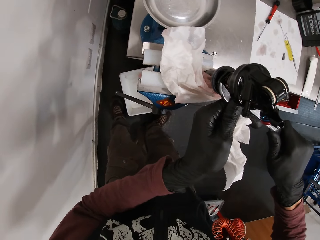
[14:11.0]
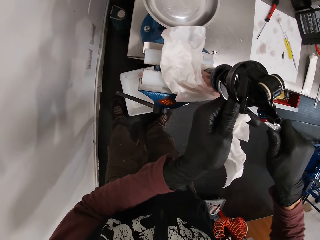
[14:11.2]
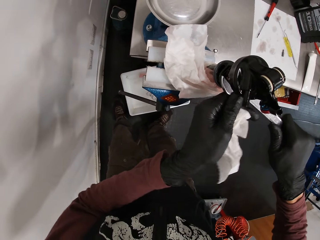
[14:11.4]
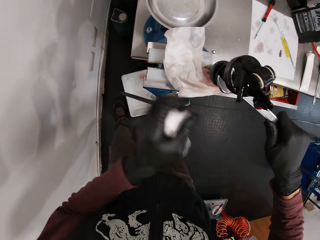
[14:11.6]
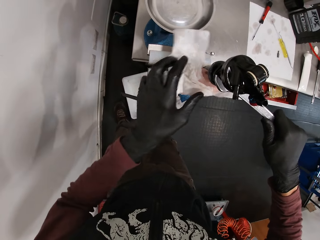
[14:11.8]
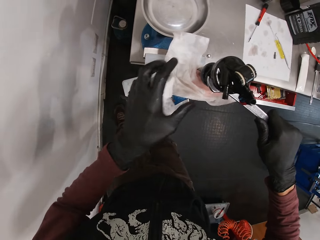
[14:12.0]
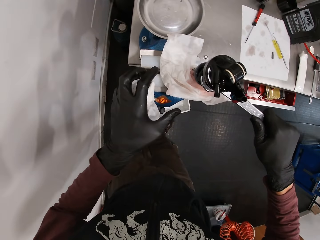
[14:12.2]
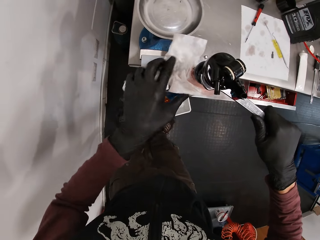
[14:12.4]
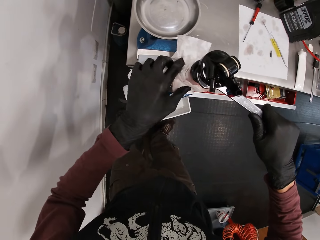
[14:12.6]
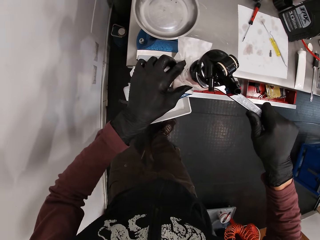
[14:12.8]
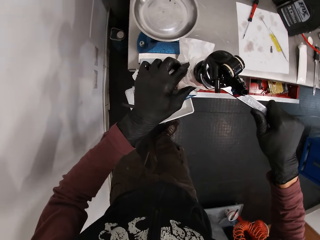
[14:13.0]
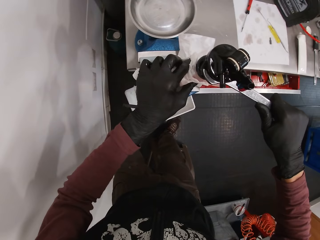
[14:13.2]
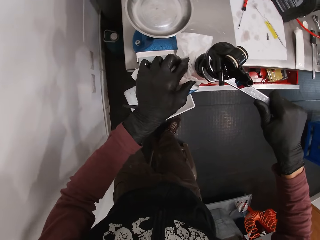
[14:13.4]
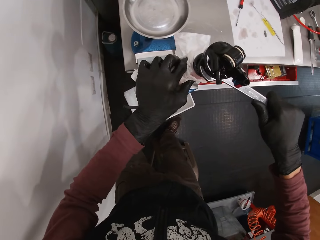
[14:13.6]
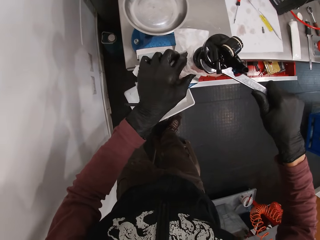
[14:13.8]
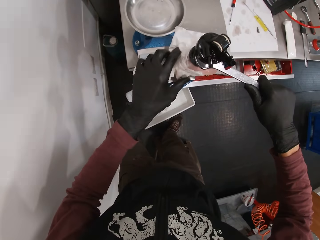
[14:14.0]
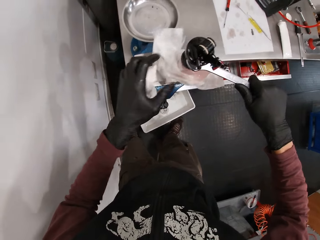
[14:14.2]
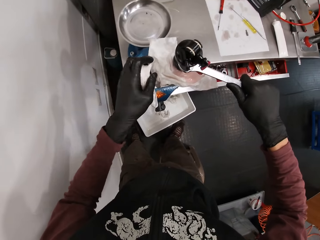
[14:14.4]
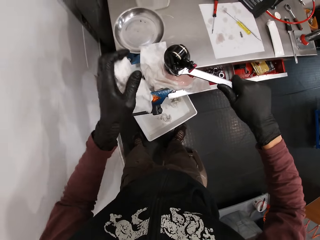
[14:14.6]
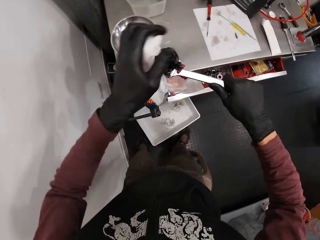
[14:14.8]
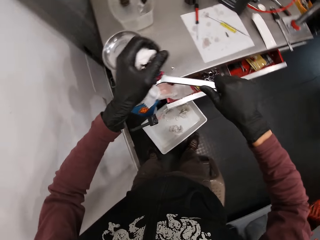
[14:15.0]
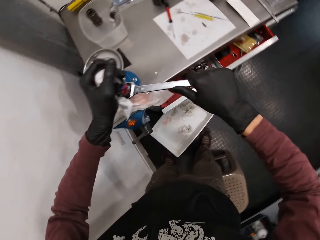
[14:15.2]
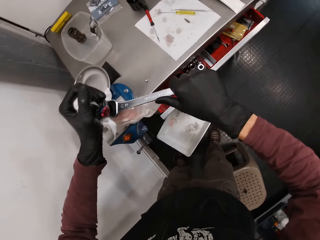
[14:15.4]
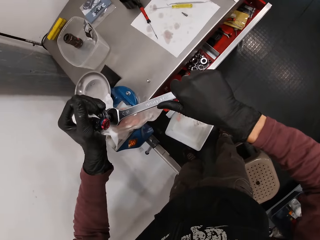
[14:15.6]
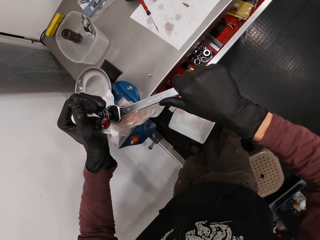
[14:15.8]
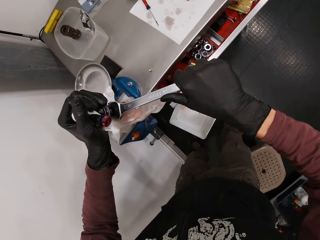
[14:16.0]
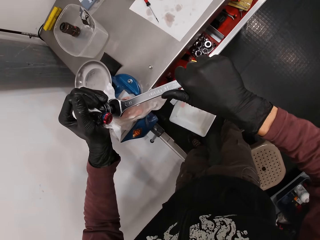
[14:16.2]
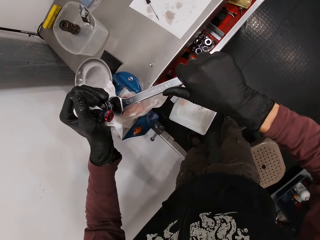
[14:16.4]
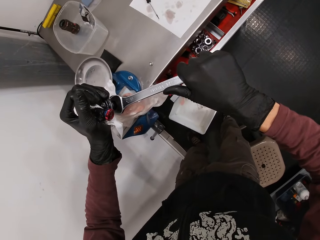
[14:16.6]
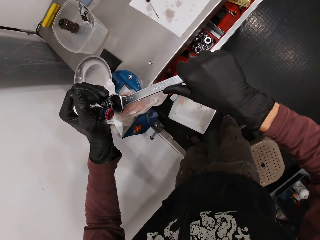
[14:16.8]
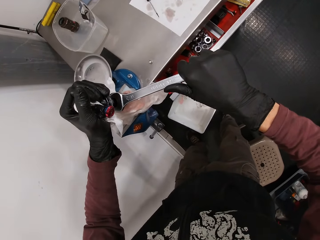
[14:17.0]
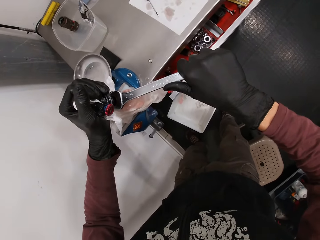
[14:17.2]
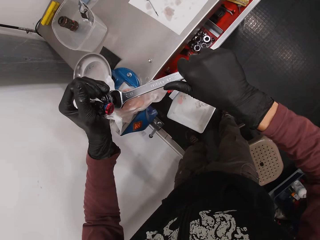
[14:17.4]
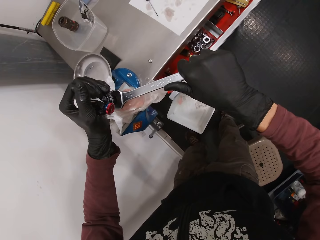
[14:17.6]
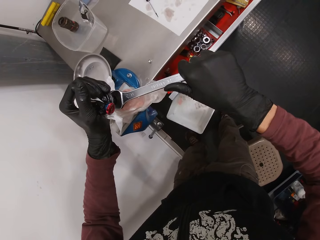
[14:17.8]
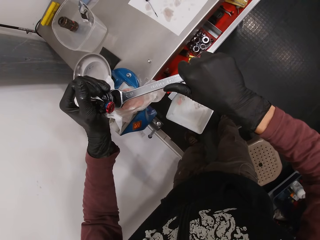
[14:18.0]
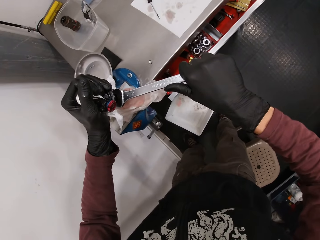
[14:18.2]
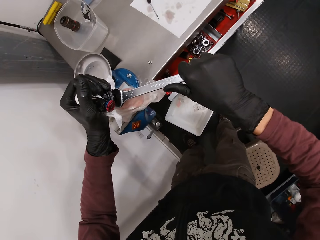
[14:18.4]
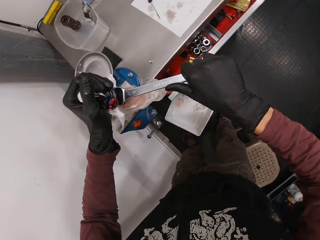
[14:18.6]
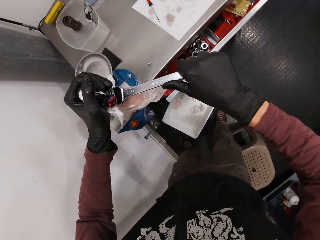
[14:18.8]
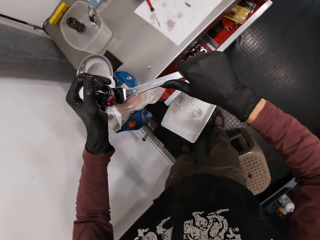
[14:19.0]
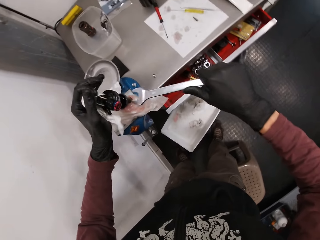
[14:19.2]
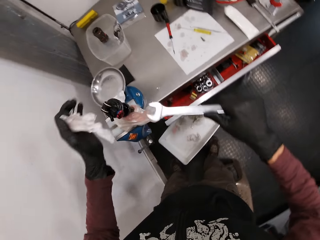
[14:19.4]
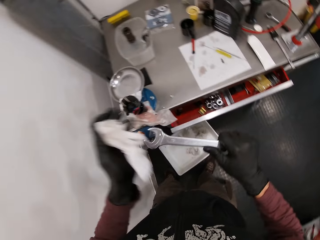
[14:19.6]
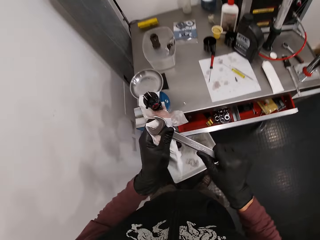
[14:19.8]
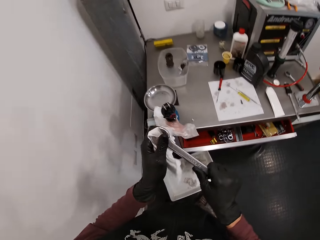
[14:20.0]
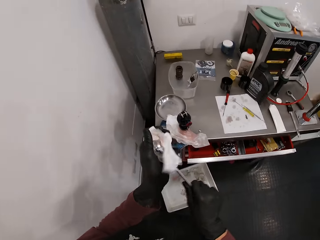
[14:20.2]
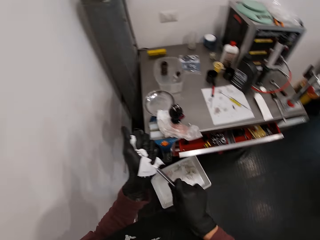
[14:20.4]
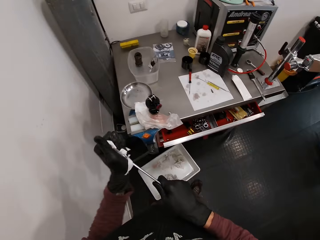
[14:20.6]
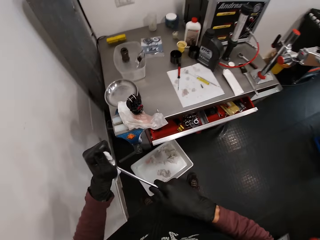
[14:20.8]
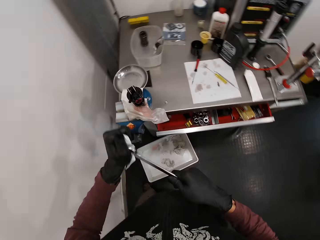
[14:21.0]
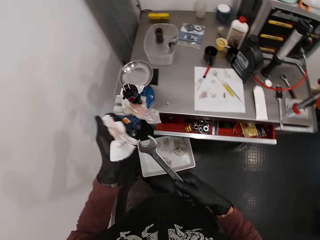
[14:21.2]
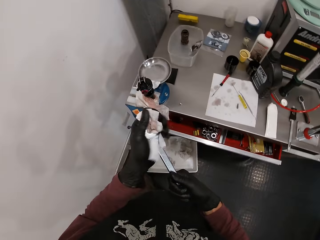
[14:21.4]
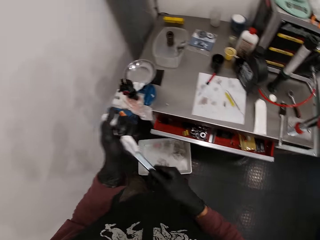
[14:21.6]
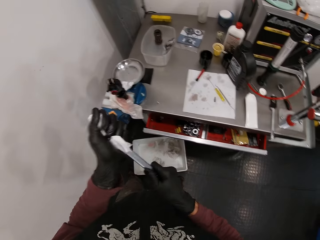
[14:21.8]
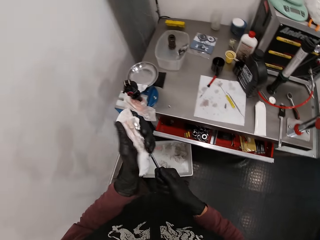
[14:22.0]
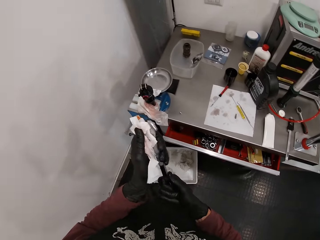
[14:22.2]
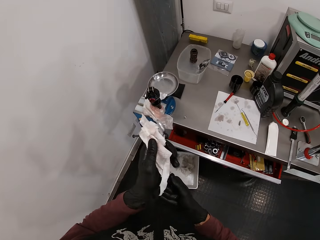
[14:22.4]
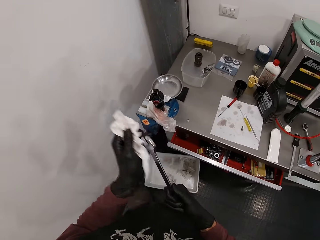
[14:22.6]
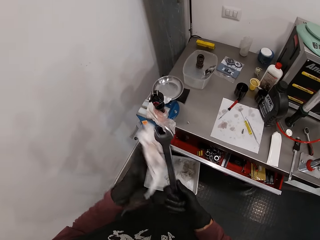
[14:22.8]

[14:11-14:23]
The camera wearer holds the spanner with his right hand. He holds the paper on the metal bar. He tightens the ball bearing with the spanner. He holds the bicycle pump with his left hand. He adjusts the left hand. He tightens the ball bearing with the spanner. He screws the bicycle pump with the spanner in his right hand. He holds the spanner with both hands. He cleans the spanner in his right hand with the paper in his left hand.

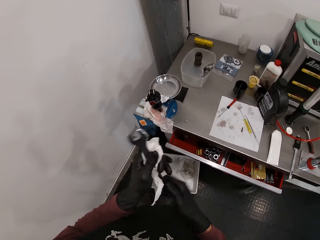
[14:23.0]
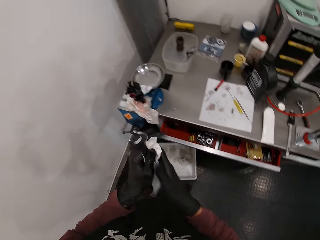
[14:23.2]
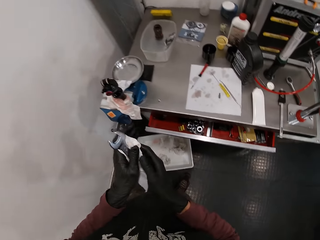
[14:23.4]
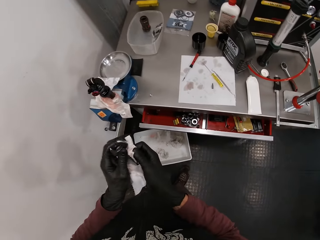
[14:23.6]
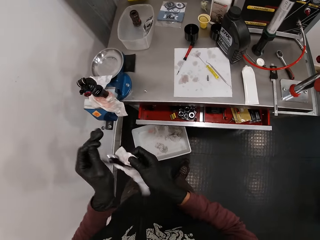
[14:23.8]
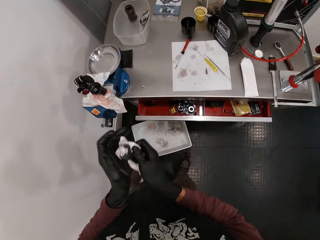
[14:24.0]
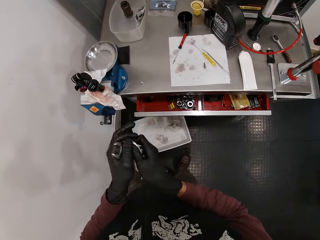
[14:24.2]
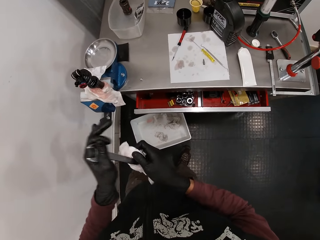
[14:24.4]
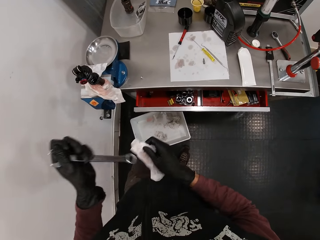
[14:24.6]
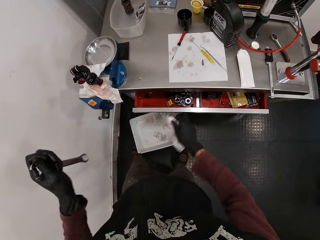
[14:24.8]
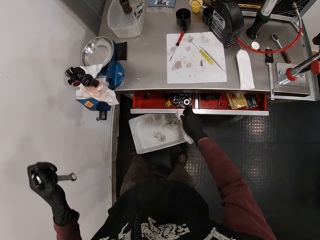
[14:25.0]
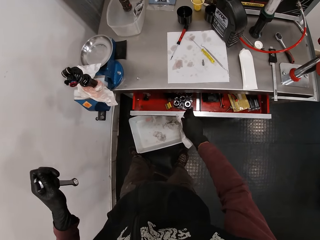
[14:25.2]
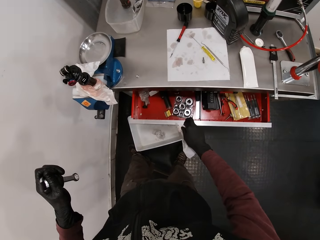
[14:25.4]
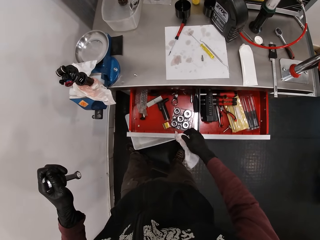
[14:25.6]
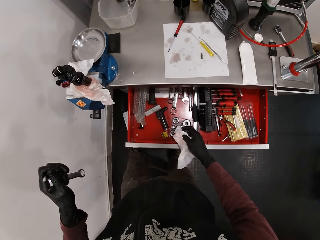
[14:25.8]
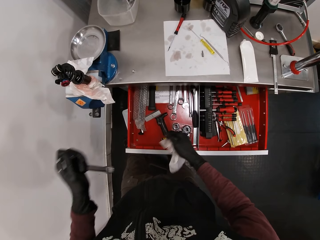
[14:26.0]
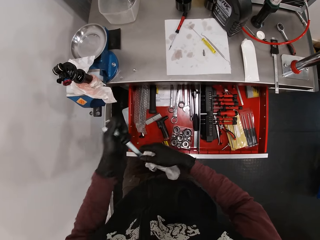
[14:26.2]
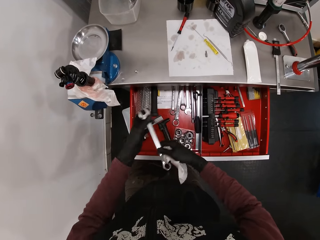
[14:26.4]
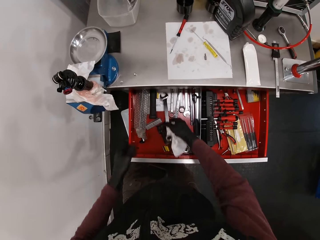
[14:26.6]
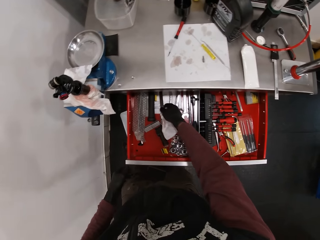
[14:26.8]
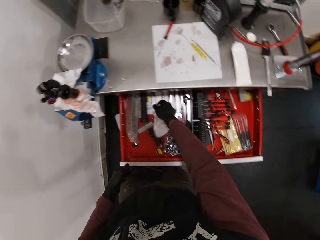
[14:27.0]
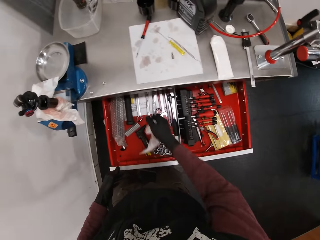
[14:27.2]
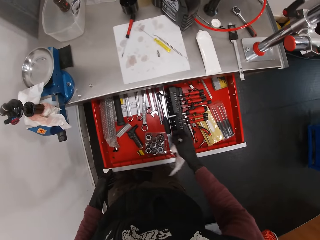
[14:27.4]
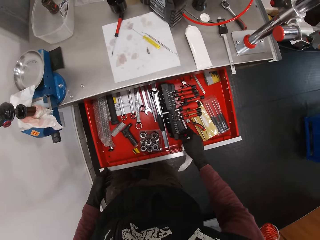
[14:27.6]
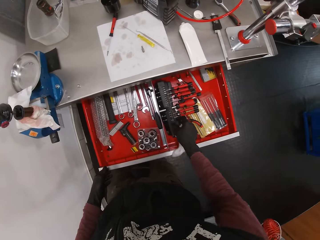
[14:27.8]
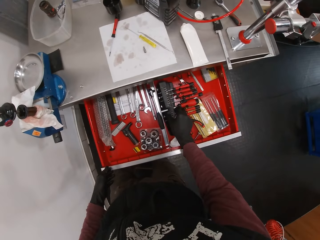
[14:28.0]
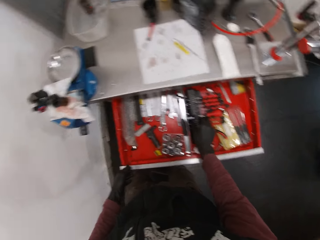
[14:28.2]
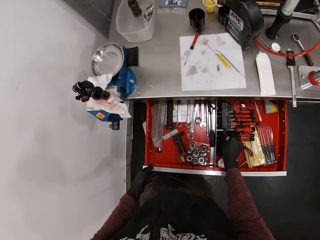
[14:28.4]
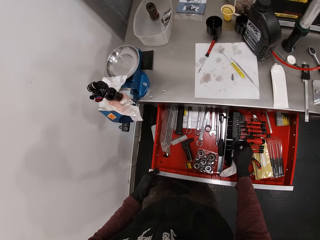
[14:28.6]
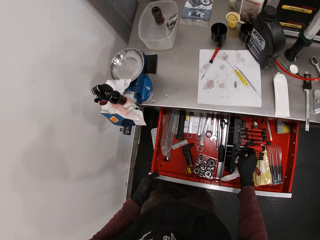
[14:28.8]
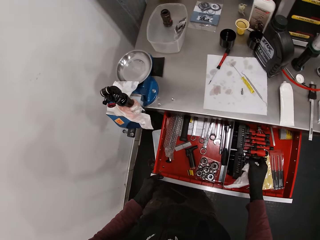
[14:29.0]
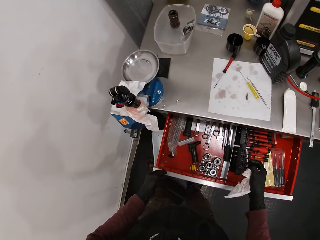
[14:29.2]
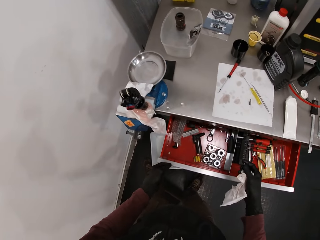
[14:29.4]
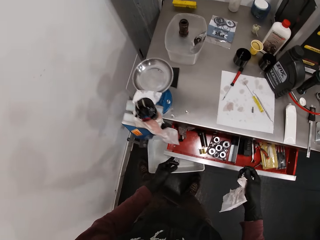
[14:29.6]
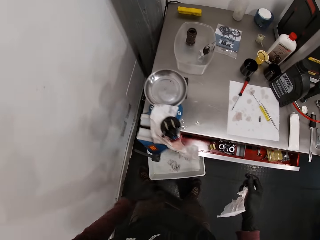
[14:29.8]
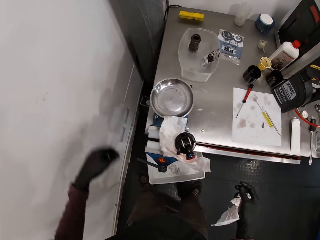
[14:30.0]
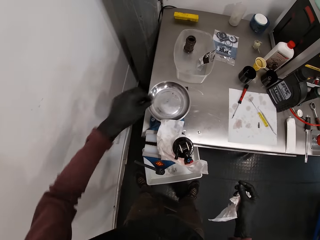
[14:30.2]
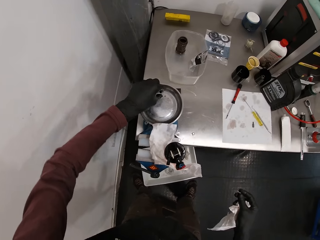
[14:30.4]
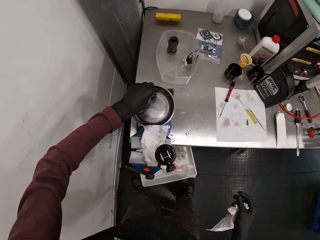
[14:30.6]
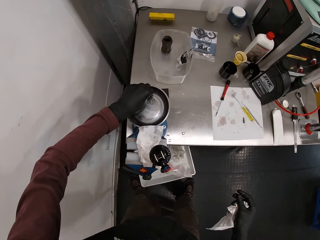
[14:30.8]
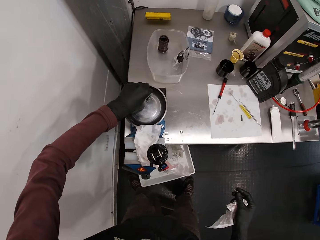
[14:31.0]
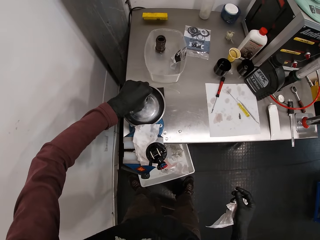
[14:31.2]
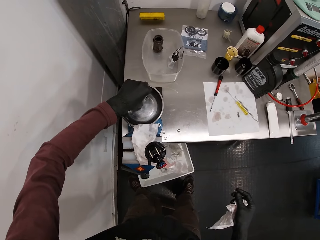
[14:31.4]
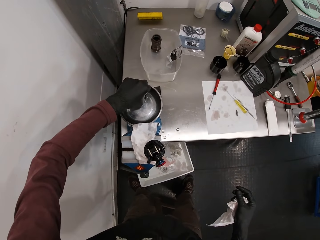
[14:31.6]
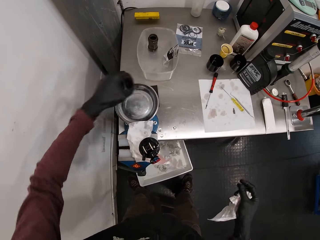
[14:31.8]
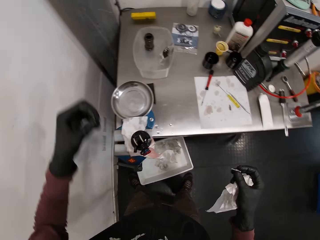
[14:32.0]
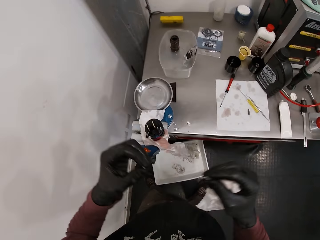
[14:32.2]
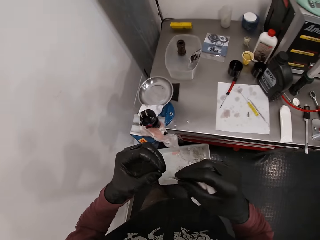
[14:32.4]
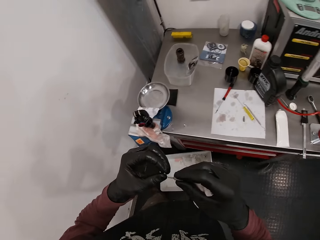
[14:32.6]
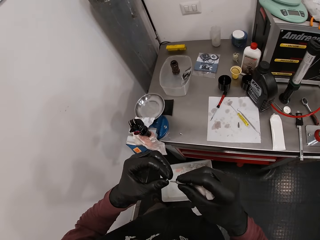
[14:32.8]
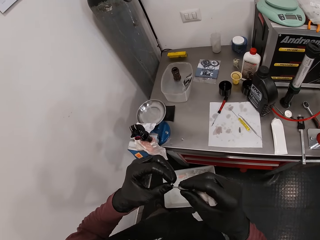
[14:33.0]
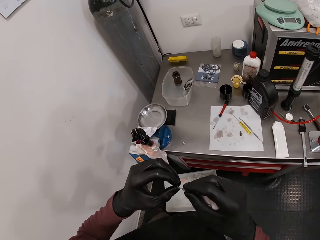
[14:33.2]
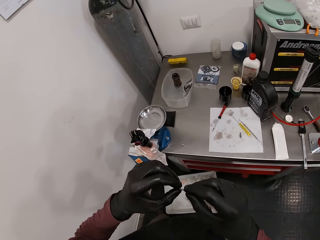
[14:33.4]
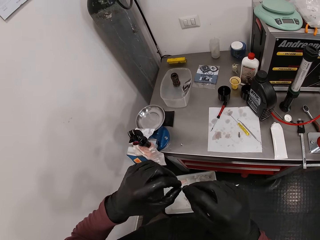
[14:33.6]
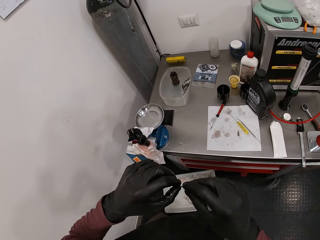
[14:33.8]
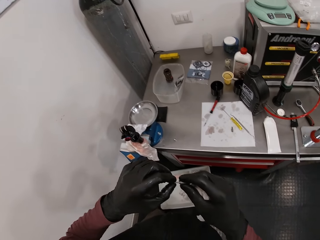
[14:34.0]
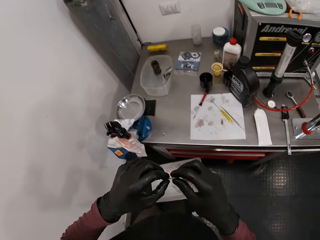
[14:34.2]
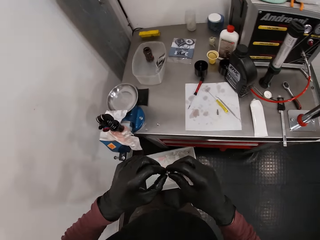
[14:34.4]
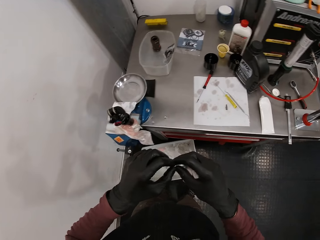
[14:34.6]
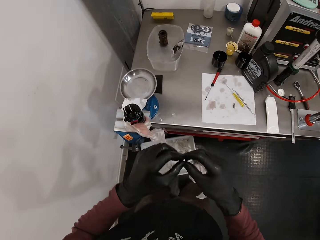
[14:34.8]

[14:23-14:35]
The camera wearer holds the spanner in his left hand. He holds the paper in his right hand. He holds the spanner in his right hand. He holds the spanner in his left hand. He opens a drawer in the table with his right hand. He passes the spanner to the right hand. He holds the spanner in both hands. He holds the spanner in his right hand. He drops the spanner into the drawer in the table. He picks up a detachable screwdriver head from the drawer in the table. He closes the drawer in the table with his left hand. He picks up a bolt from a scale on the table with his left hand. He attaches the bolt in his left hand to the detachable screwdriver head in his right hand.
